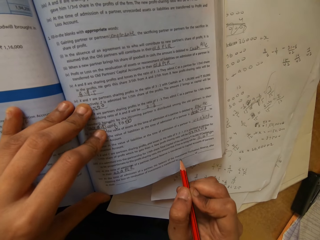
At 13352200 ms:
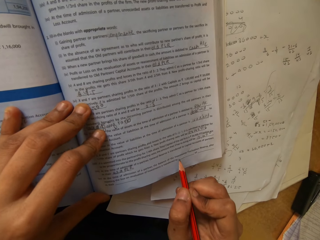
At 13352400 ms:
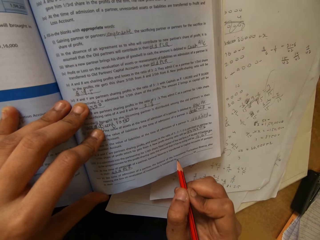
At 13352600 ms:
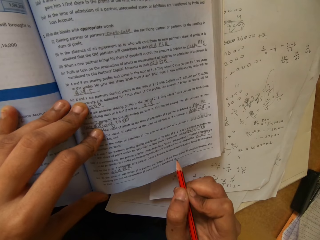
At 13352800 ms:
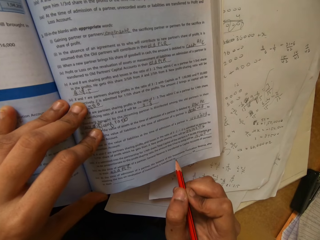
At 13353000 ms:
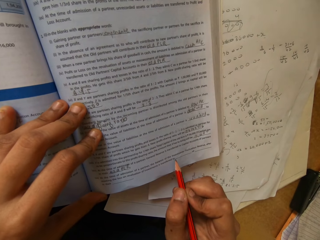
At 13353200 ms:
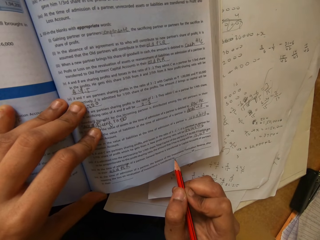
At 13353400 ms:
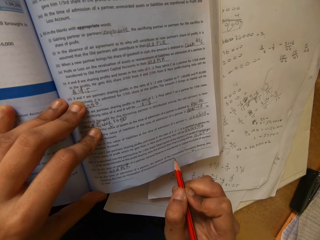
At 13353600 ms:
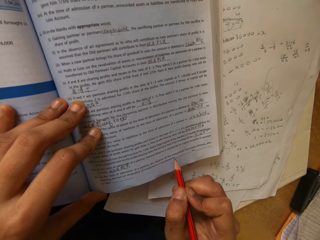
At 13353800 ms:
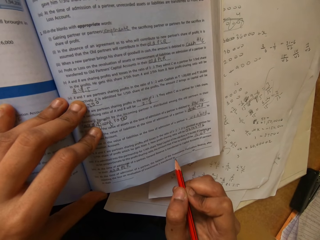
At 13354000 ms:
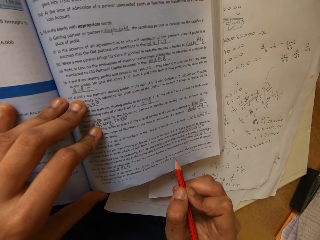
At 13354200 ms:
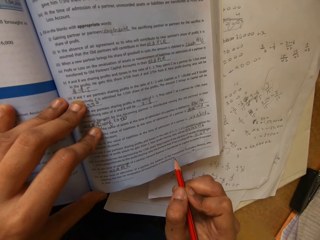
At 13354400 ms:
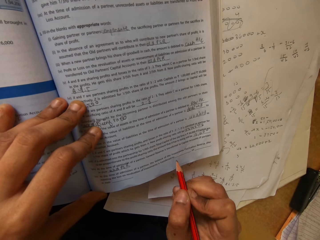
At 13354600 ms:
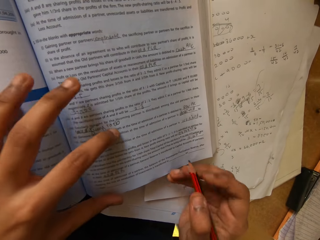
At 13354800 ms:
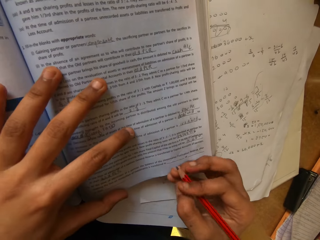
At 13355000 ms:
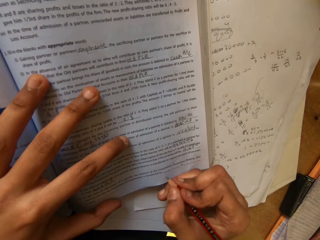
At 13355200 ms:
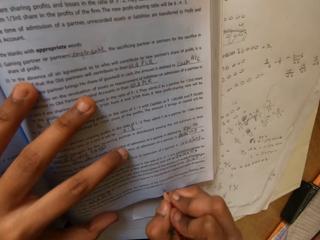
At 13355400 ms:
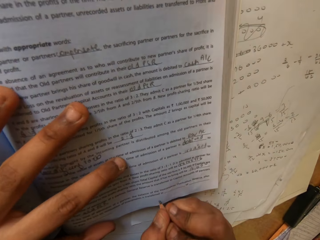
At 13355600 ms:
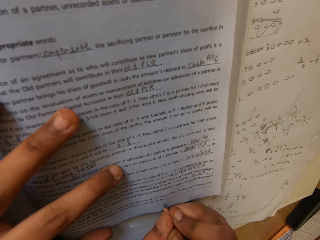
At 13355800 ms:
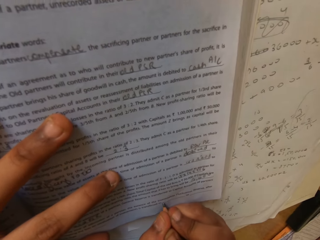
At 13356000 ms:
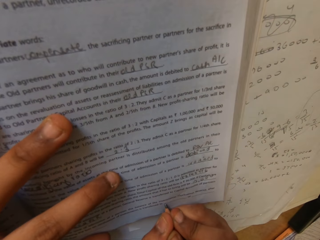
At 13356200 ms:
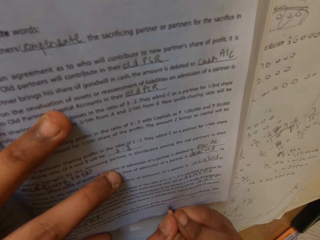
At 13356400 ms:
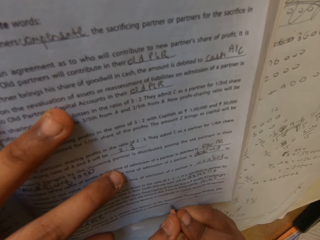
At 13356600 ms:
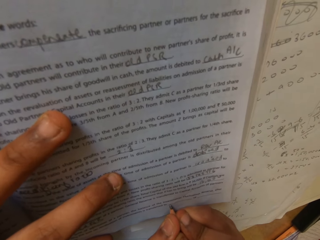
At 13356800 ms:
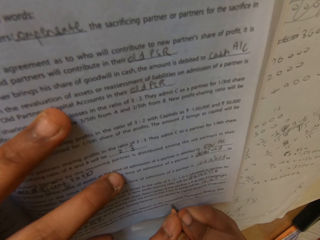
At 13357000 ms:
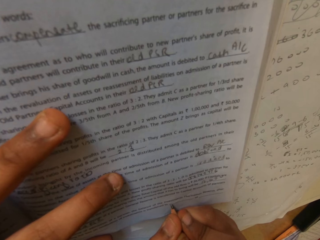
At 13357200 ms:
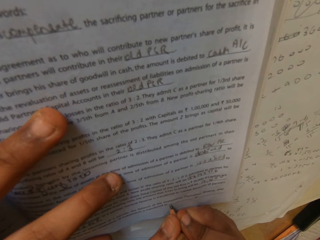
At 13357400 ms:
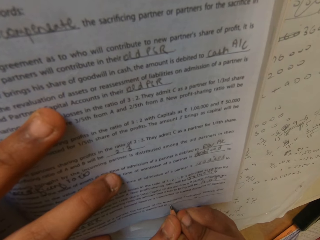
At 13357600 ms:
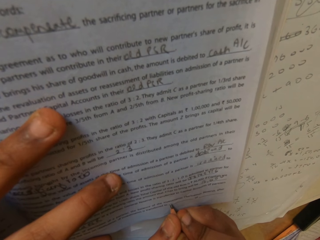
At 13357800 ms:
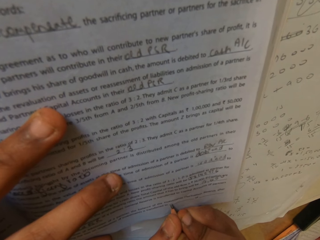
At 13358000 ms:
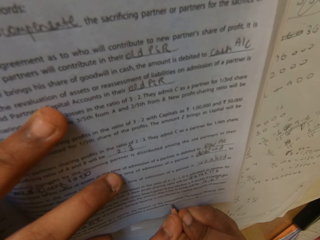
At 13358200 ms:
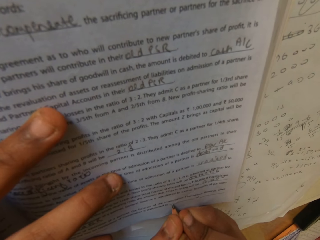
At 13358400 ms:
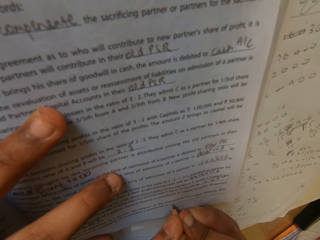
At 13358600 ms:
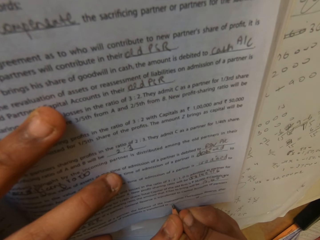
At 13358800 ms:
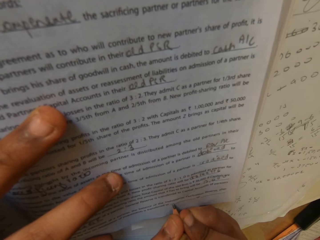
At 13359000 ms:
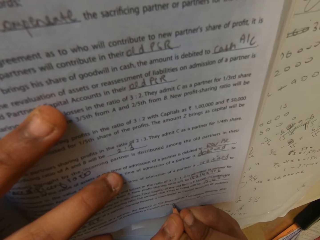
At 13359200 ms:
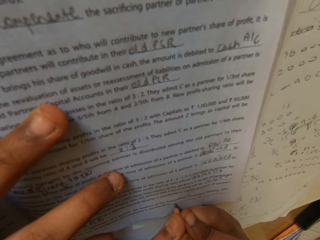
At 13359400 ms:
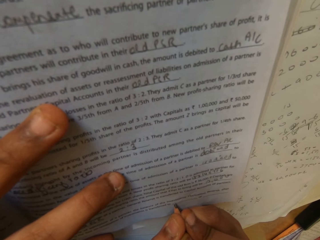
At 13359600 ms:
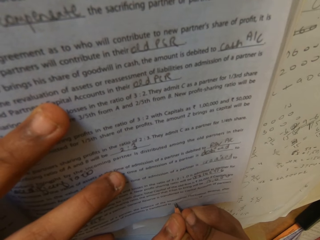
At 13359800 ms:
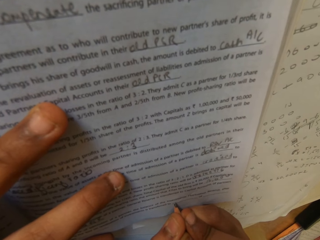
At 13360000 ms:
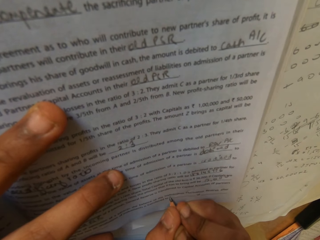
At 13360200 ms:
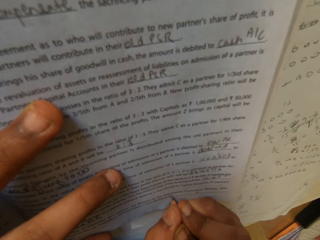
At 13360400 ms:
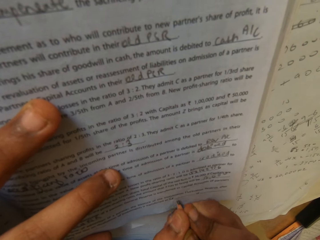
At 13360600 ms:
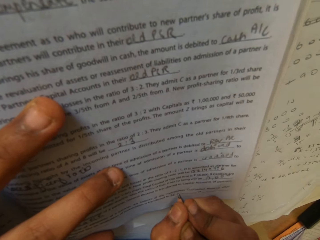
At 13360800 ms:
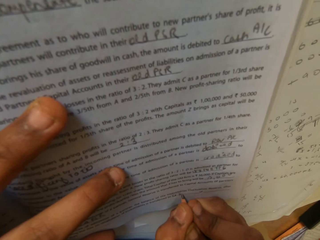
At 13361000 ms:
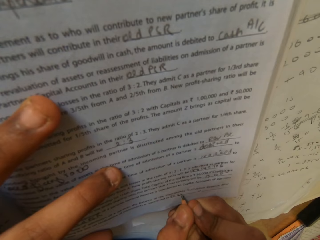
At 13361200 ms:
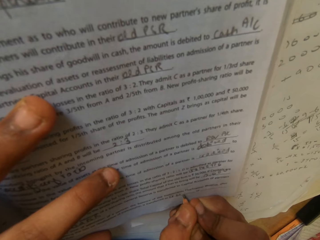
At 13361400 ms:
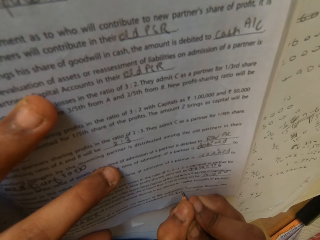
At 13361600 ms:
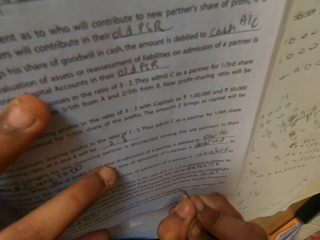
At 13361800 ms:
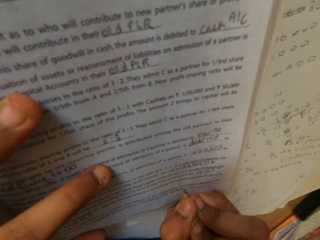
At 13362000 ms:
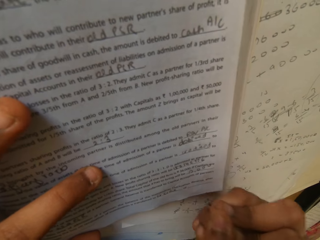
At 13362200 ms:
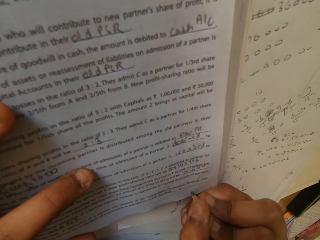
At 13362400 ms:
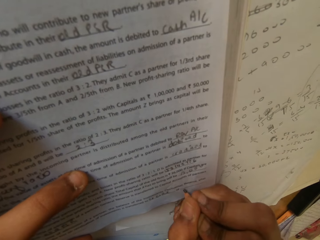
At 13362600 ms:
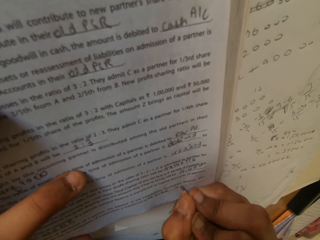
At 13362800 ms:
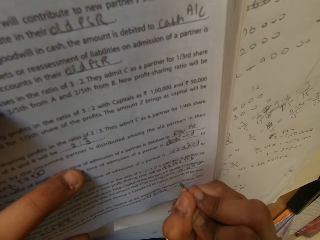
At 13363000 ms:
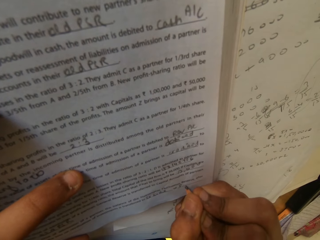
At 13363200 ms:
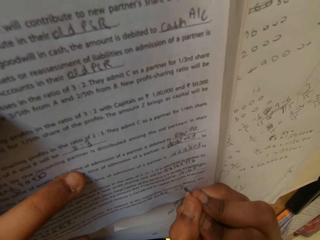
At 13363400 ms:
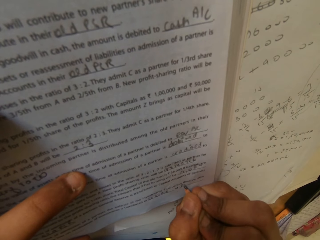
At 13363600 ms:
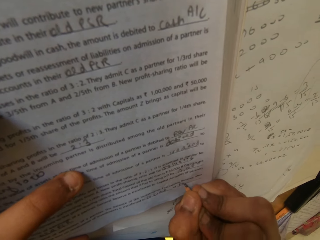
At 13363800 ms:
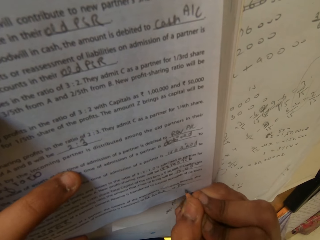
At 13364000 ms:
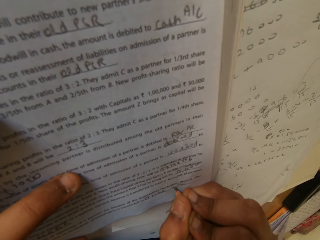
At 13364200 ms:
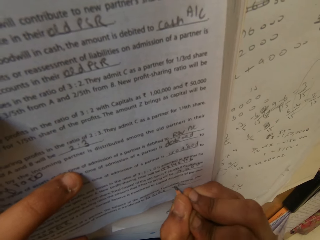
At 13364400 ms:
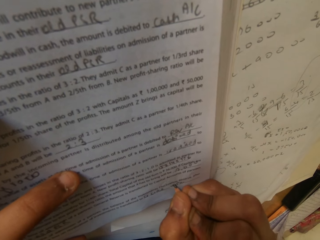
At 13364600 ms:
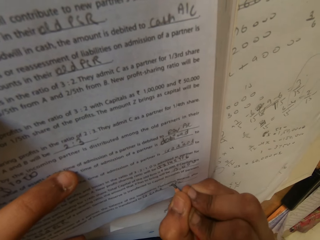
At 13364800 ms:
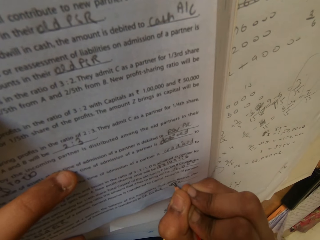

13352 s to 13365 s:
The camera wearer writes on the textbook.

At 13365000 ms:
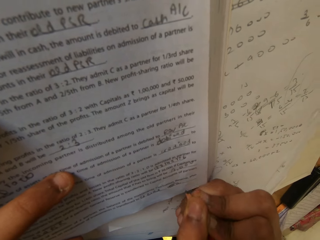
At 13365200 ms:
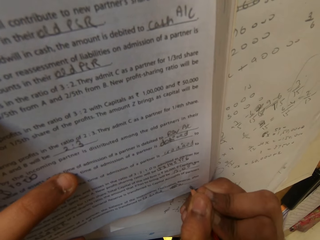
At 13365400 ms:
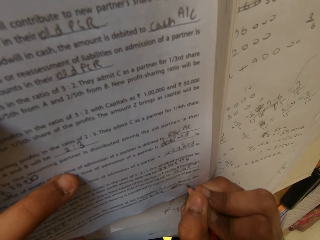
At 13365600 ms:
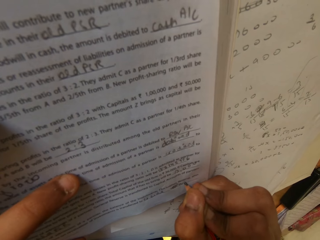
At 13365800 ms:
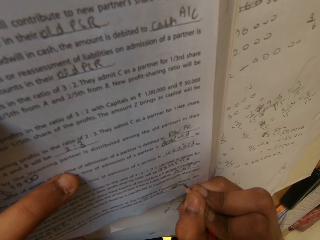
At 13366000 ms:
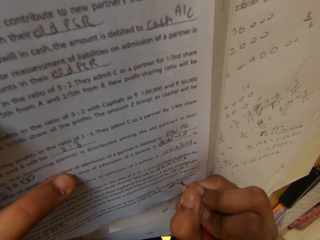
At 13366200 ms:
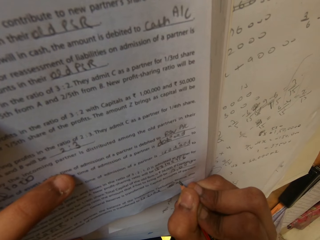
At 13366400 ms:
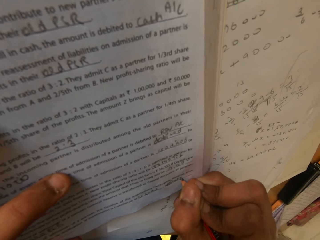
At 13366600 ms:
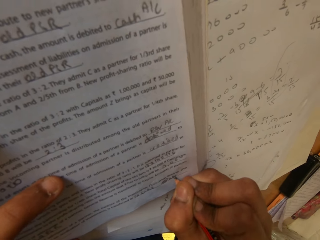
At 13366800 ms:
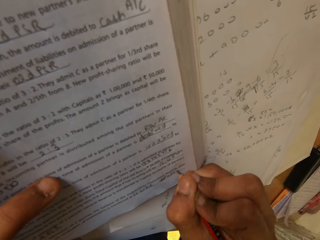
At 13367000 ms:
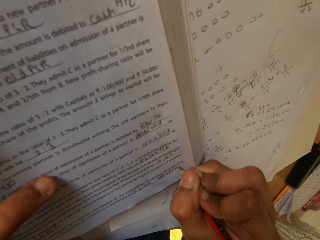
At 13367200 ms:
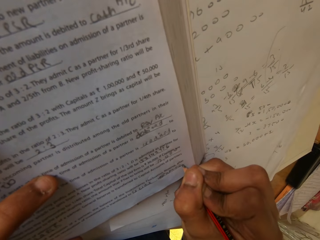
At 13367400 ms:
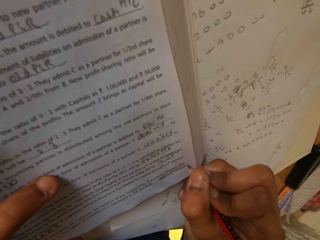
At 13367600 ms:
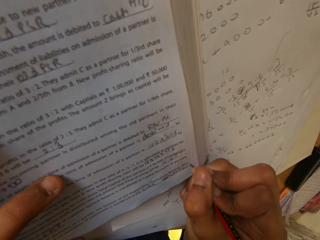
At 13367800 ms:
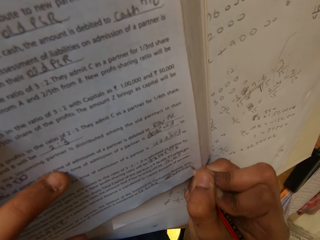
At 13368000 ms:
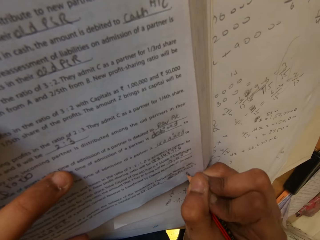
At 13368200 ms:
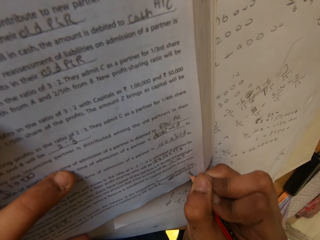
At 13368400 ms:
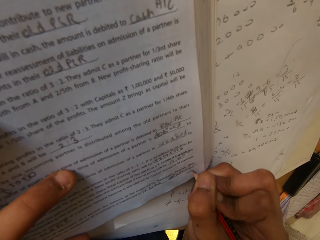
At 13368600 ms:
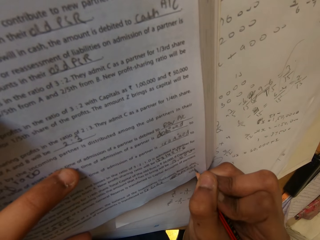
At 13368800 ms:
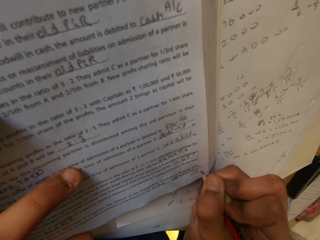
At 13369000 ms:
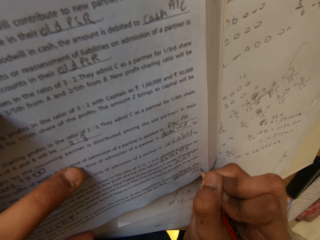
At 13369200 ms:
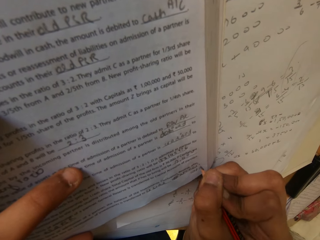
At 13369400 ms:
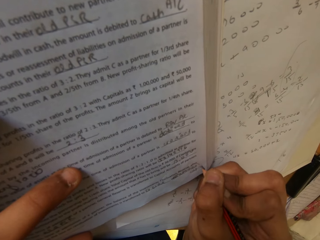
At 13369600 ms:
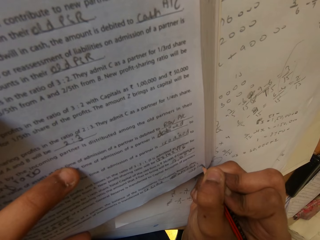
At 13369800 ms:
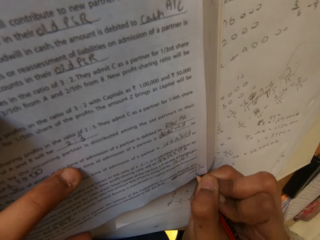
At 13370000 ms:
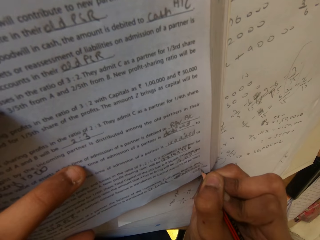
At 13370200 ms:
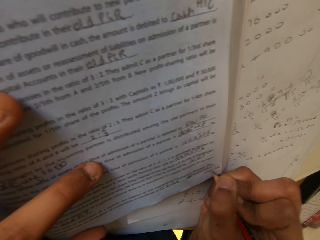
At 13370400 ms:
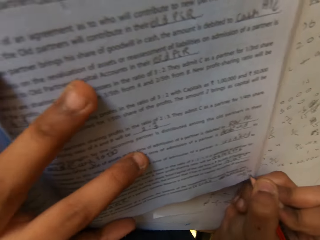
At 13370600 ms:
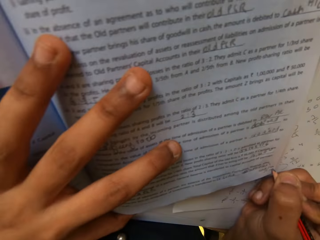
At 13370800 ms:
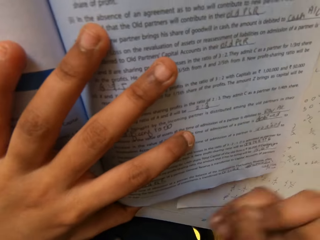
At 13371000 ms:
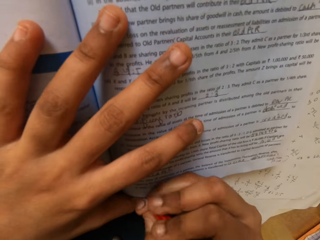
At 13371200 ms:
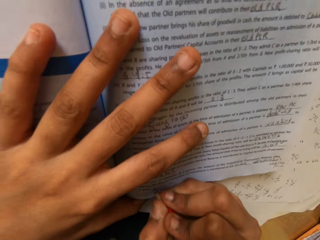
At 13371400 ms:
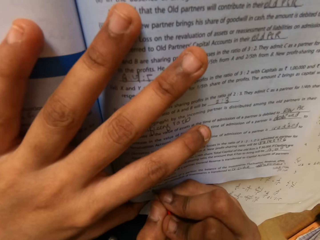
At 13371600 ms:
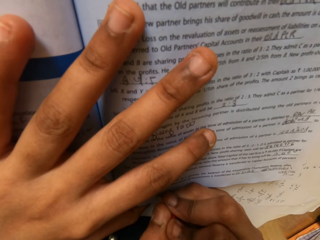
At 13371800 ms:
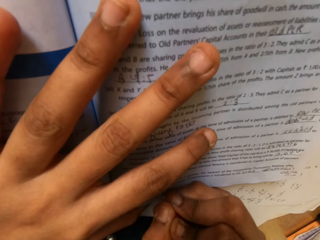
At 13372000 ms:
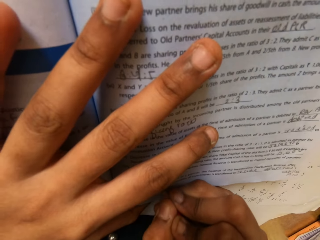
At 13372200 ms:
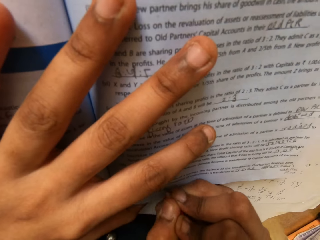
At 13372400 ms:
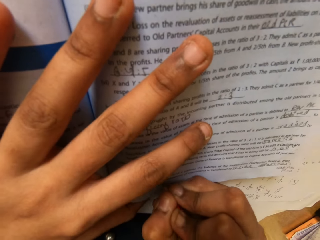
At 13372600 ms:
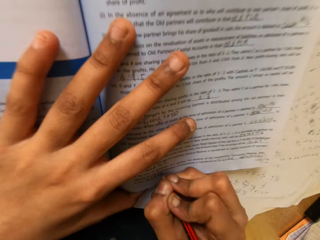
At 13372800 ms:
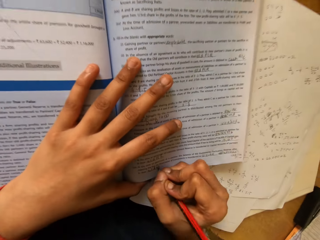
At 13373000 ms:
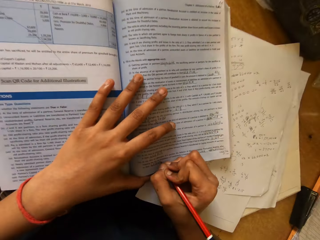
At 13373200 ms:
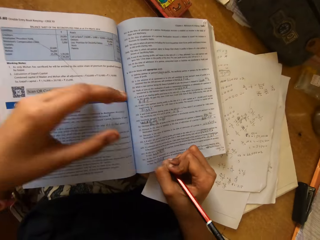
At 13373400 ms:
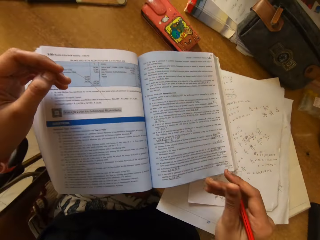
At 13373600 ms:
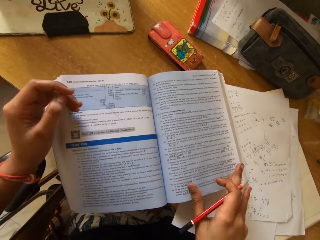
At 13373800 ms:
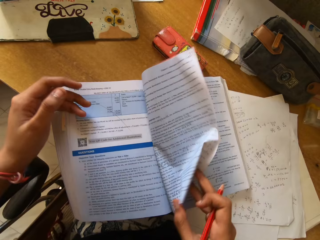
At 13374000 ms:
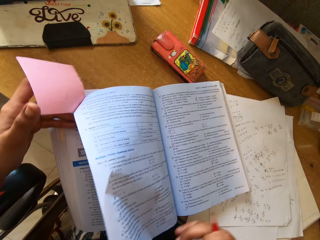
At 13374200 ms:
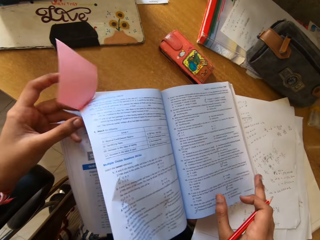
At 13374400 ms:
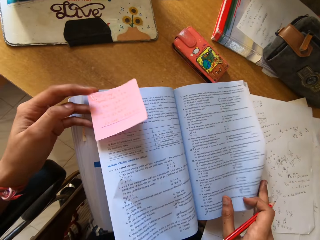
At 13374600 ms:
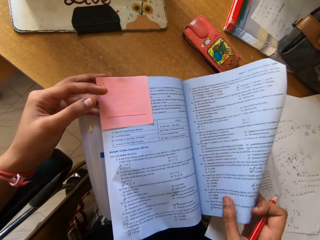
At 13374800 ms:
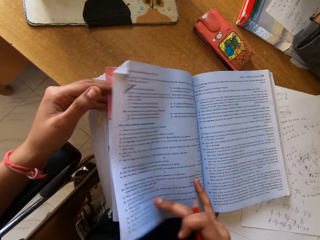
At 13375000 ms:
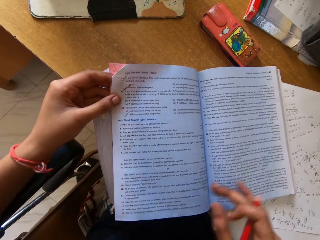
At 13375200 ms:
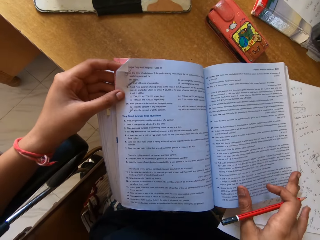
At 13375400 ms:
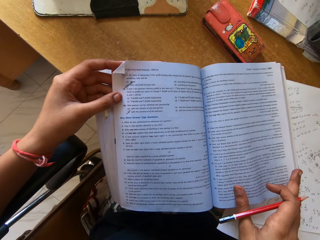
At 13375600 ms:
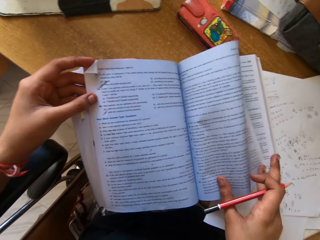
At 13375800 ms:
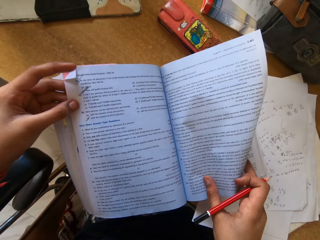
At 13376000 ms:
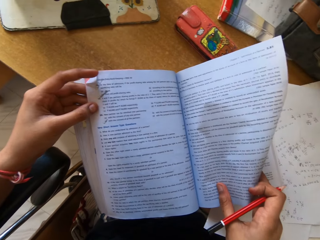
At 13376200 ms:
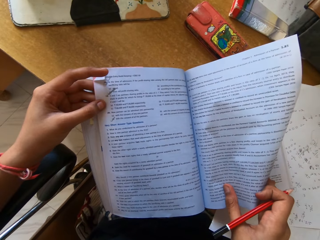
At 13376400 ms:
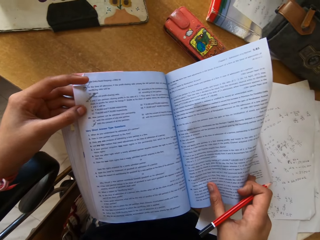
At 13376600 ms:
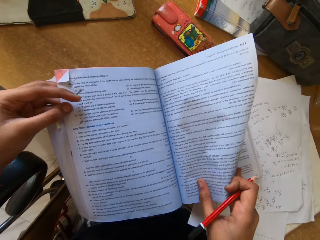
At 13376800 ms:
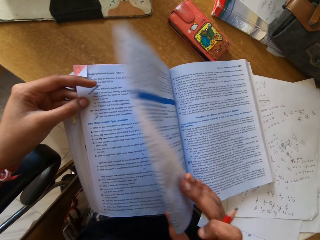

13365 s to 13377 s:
The camera wearer flips the textbook pages. They sing. They read the textbook.
